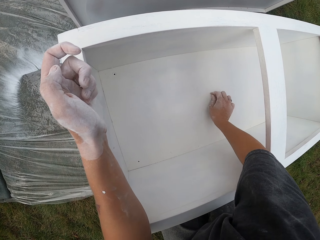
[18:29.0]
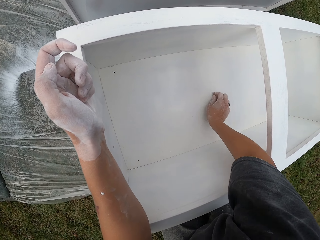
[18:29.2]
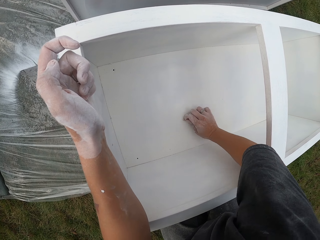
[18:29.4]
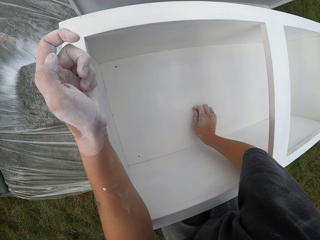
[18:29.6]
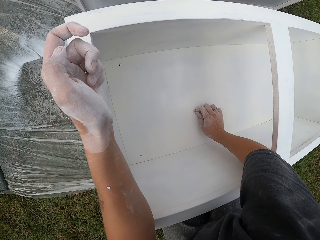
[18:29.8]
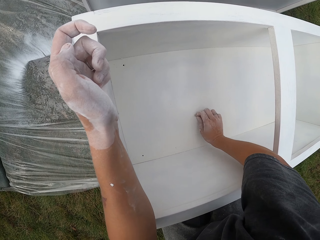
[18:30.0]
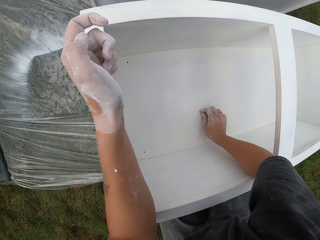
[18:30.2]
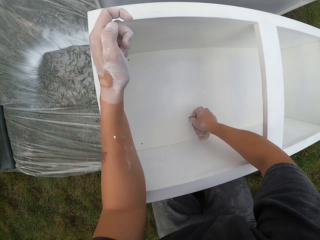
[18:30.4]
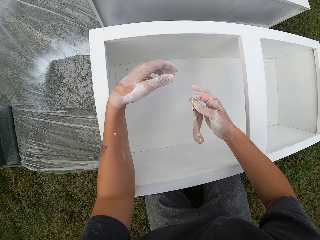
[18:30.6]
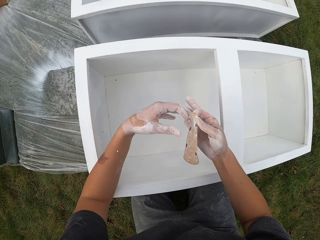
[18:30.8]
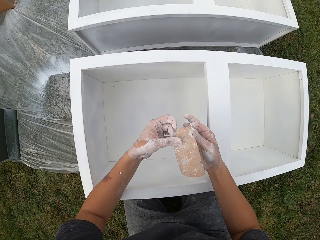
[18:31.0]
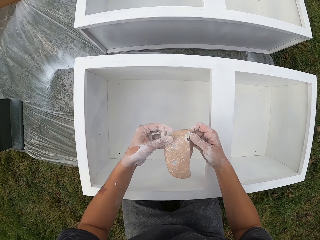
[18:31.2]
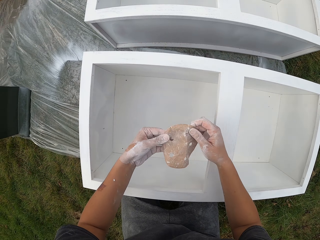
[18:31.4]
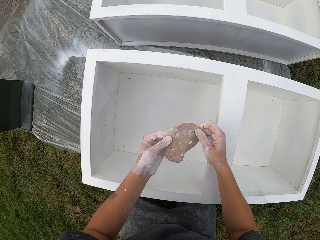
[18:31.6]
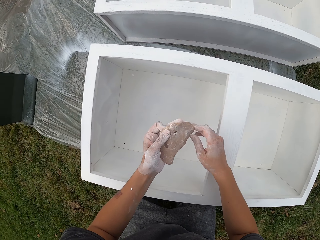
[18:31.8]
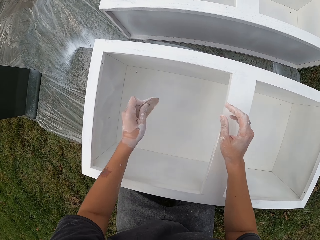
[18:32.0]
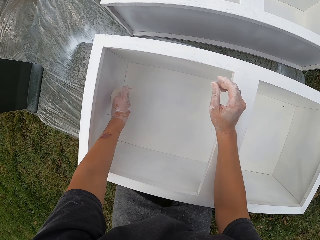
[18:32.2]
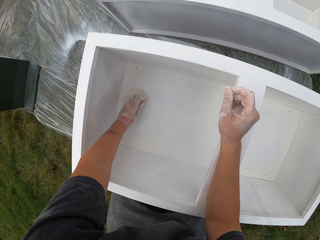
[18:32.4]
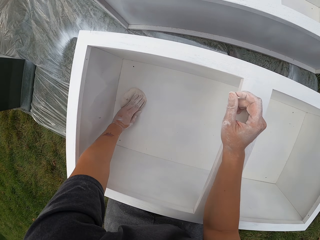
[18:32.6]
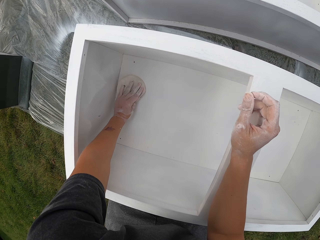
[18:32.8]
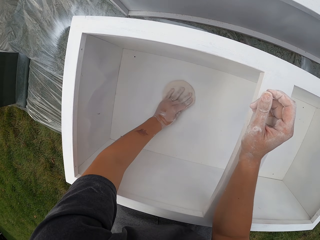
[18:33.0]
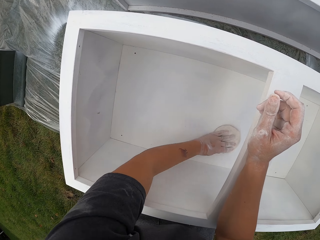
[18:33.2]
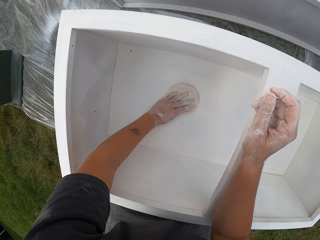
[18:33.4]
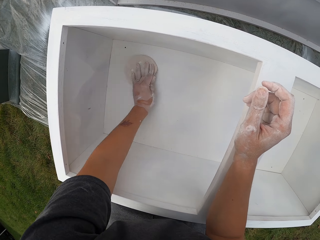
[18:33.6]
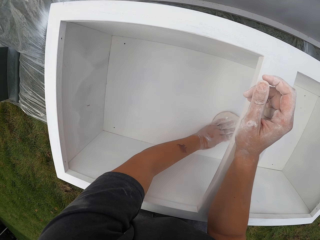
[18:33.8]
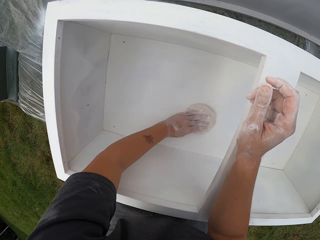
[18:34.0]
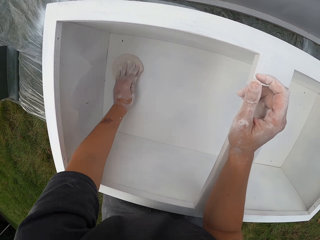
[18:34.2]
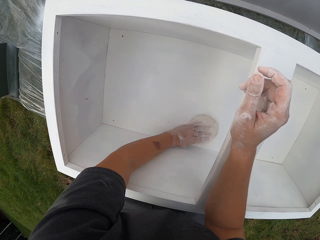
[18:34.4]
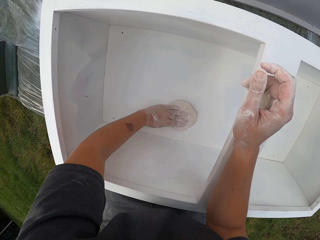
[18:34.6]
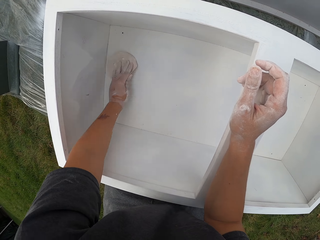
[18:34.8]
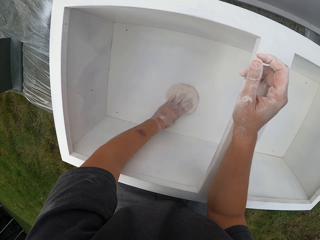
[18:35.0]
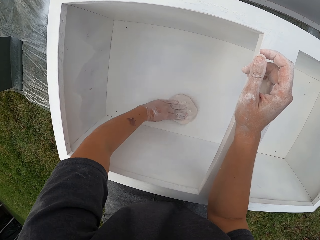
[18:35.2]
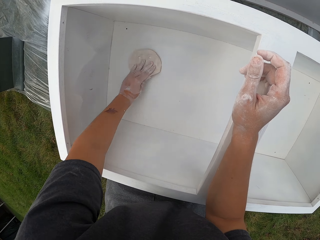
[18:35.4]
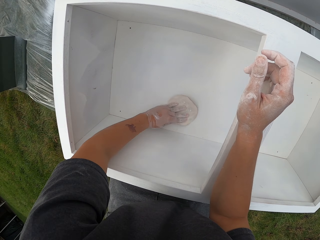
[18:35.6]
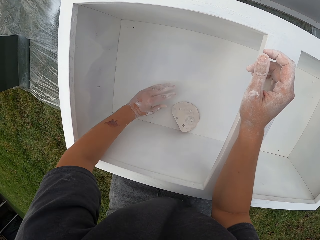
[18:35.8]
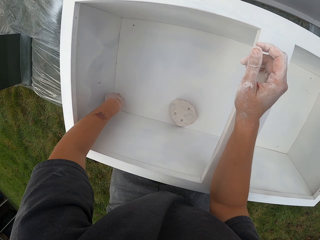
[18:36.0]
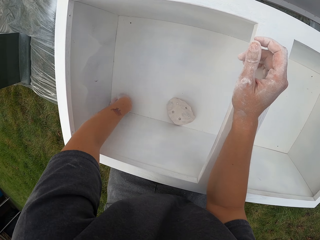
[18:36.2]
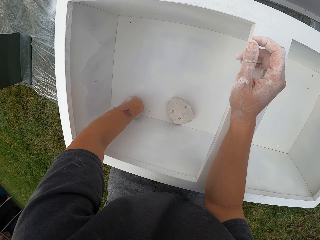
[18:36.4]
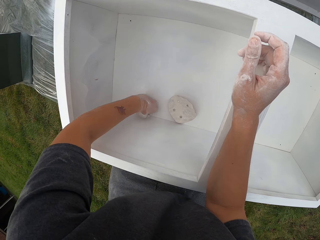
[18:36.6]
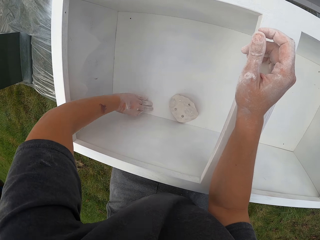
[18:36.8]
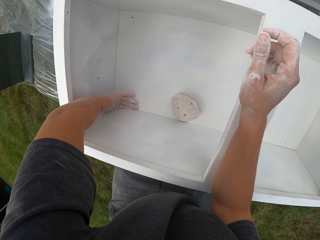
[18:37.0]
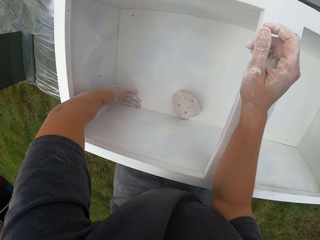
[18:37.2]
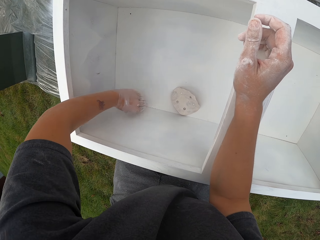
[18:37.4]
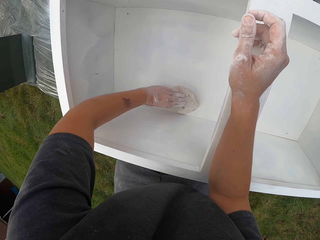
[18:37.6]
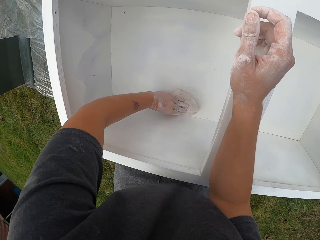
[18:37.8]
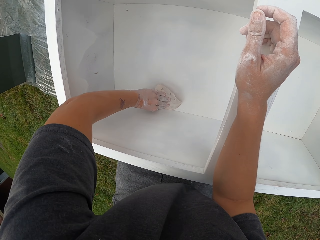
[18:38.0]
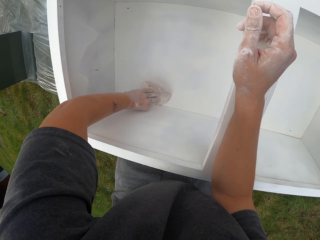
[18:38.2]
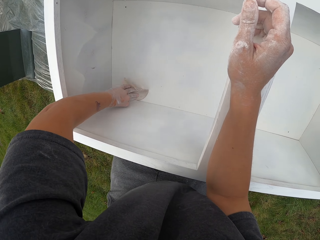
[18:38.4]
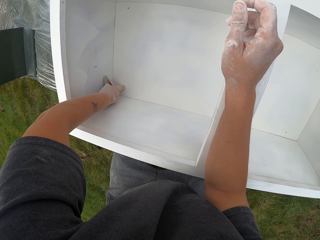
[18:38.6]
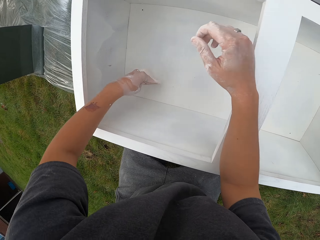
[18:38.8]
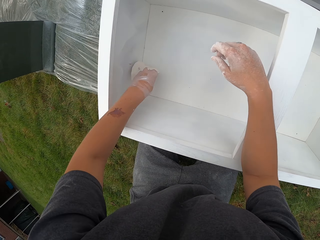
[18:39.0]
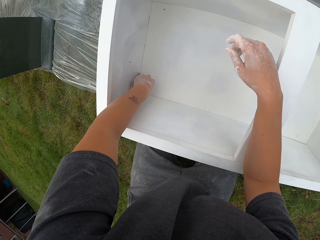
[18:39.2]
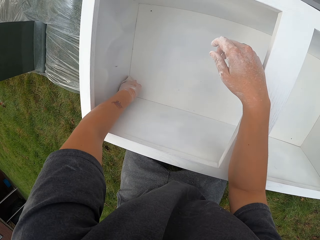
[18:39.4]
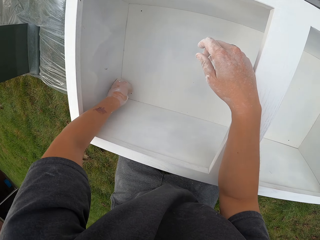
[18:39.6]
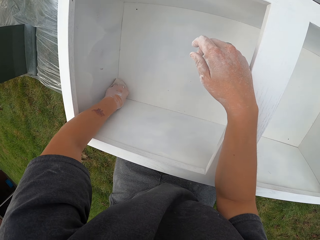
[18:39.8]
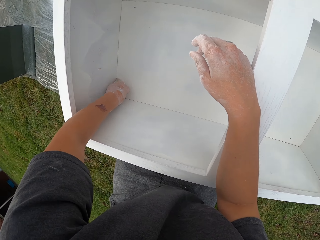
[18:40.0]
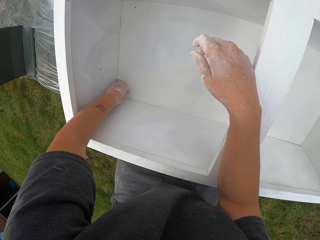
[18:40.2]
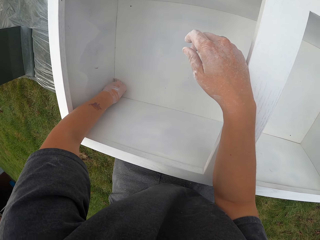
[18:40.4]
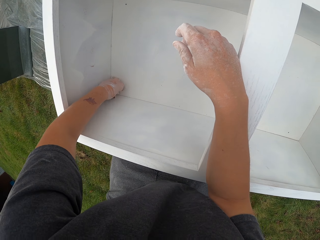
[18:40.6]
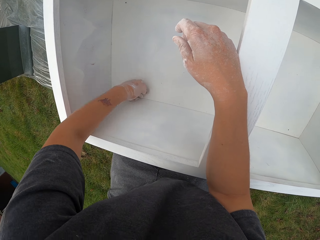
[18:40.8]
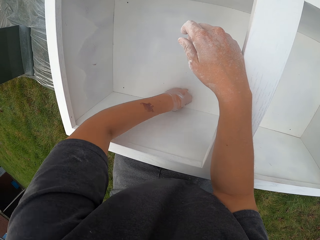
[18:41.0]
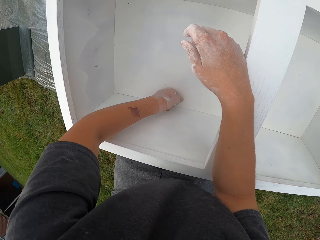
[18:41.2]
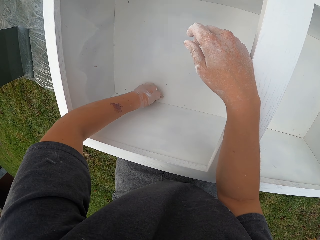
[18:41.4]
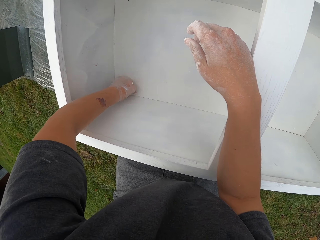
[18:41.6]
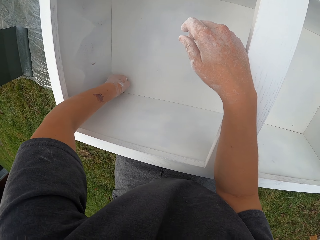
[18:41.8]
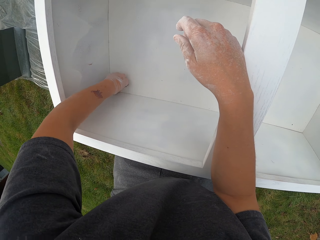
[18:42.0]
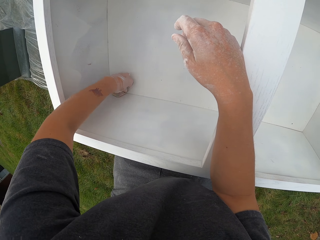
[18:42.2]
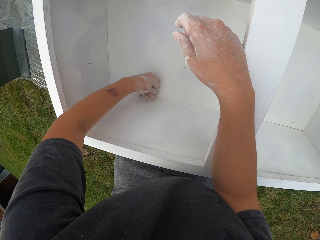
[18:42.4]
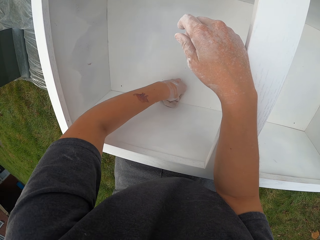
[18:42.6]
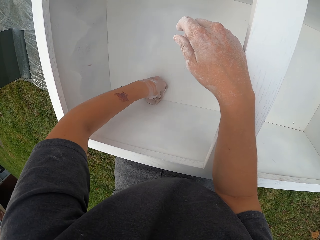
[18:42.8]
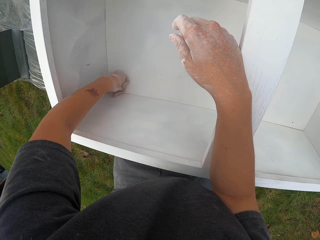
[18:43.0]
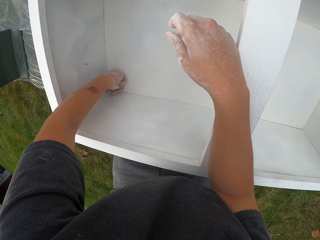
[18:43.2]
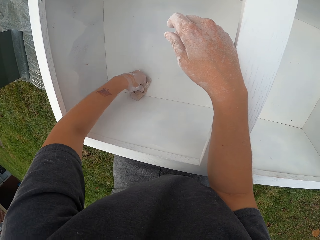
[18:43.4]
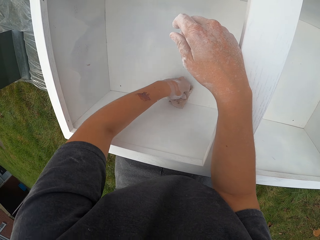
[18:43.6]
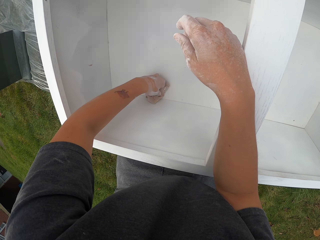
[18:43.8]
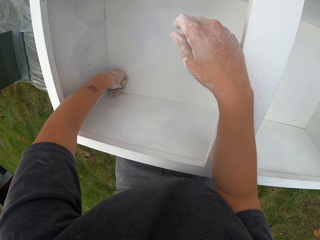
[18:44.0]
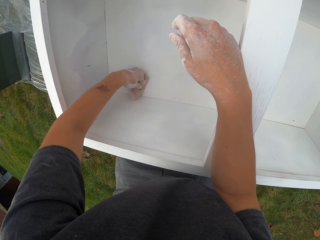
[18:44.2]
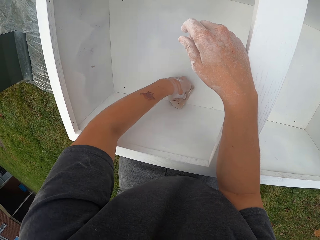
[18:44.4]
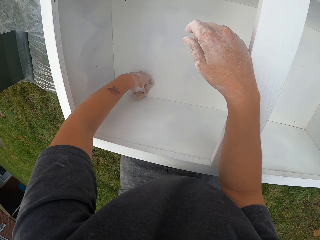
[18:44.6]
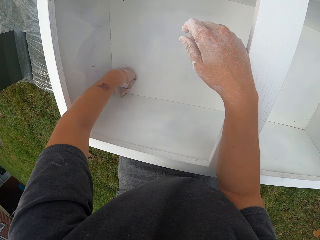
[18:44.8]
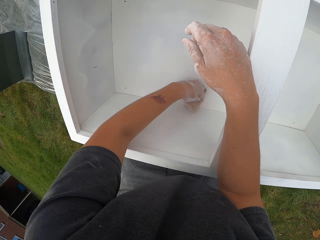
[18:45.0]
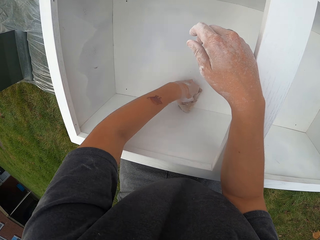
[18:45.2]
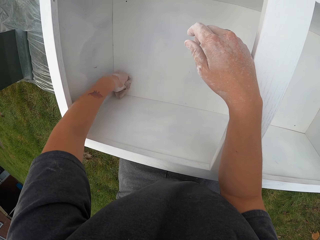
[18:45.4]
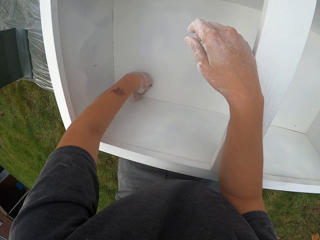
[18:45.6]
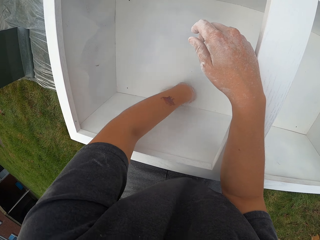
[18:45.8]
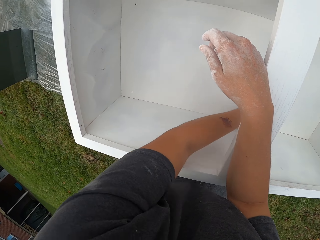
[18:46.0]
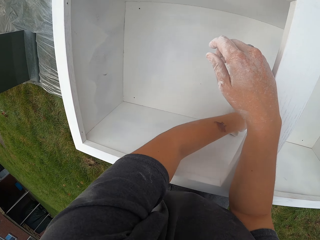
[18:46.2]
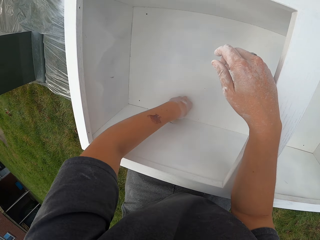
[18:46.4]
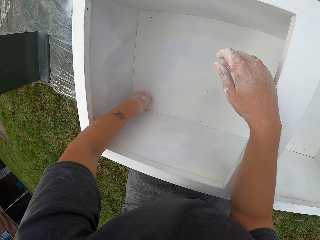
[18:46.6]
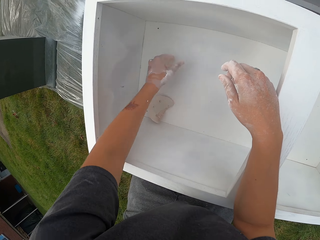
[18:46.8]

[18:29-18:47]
The camera wearer lifts the sandpaper. They make the sandpaper. They stretch the sandpaper. They move the left hand. They smoothen the cupboard or drawer with the sandpaper. They wipe the drawer. They touch the cupboard with the left hand. They smoothen the cupboard with the sandpaper.

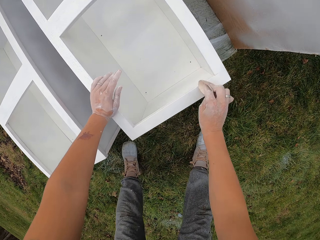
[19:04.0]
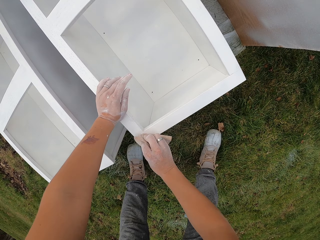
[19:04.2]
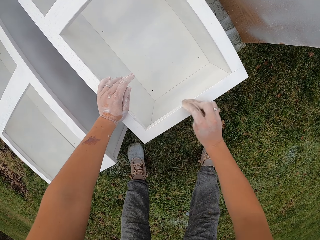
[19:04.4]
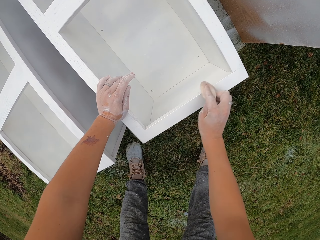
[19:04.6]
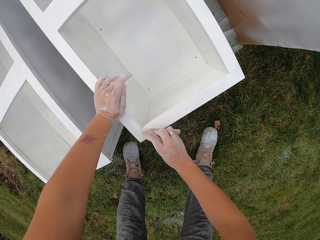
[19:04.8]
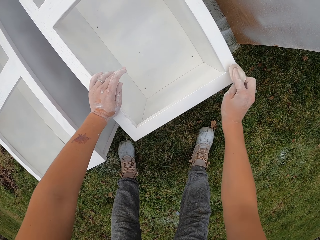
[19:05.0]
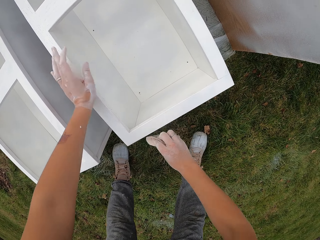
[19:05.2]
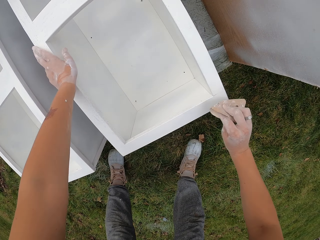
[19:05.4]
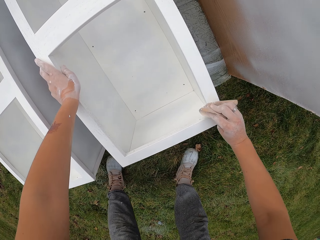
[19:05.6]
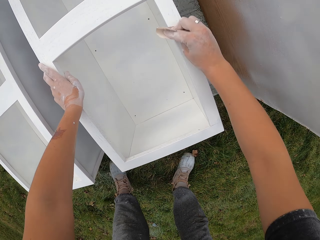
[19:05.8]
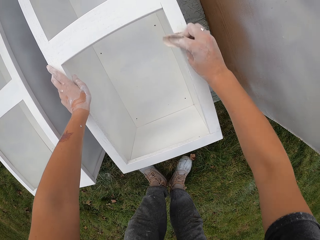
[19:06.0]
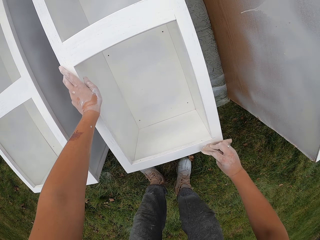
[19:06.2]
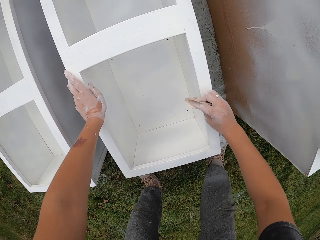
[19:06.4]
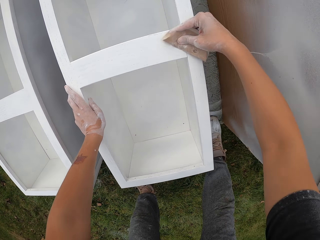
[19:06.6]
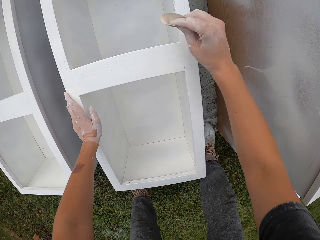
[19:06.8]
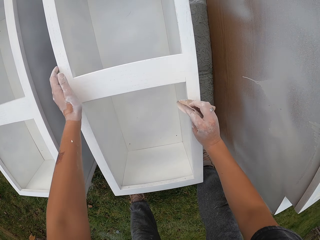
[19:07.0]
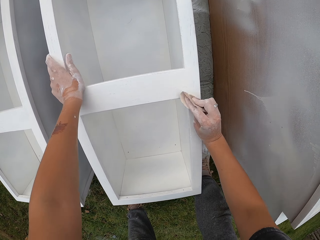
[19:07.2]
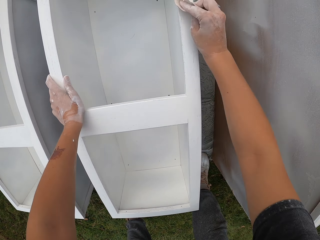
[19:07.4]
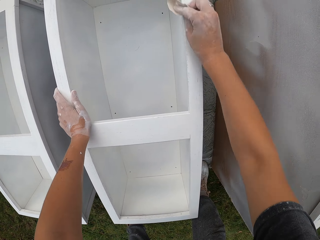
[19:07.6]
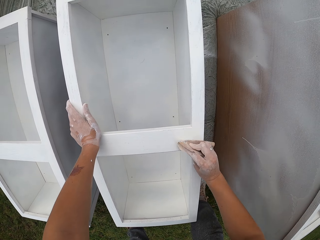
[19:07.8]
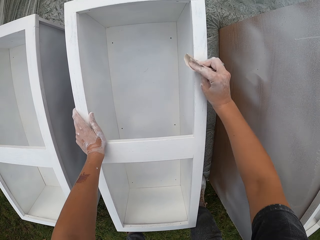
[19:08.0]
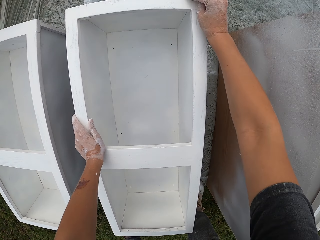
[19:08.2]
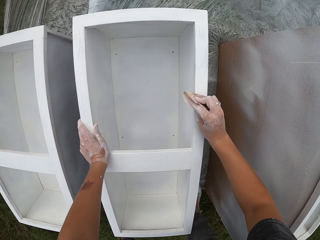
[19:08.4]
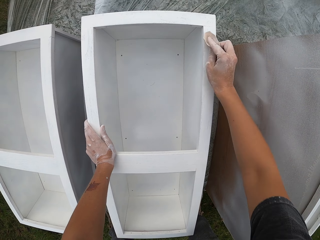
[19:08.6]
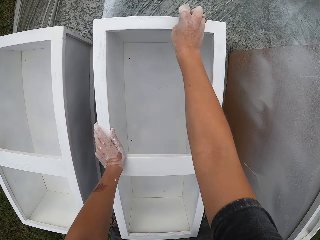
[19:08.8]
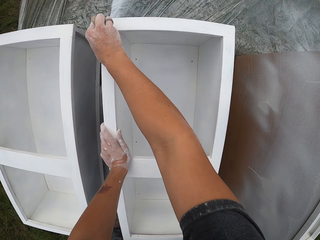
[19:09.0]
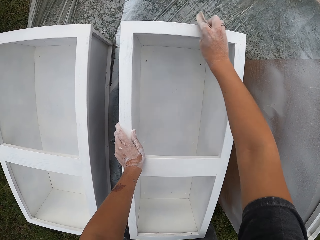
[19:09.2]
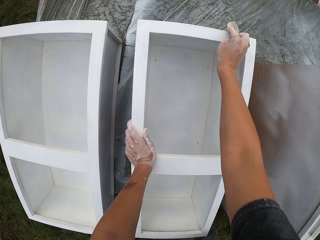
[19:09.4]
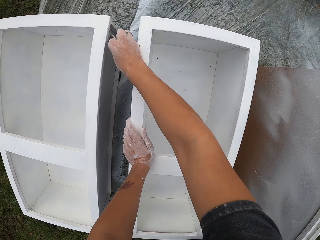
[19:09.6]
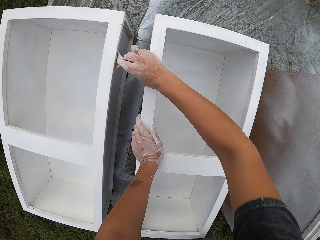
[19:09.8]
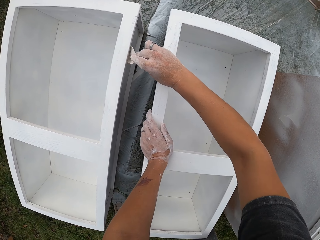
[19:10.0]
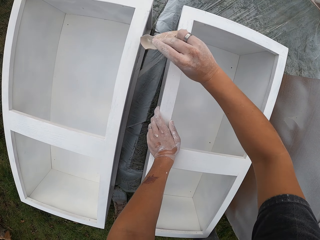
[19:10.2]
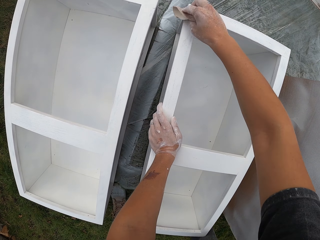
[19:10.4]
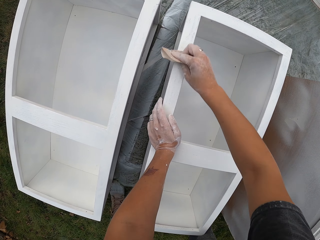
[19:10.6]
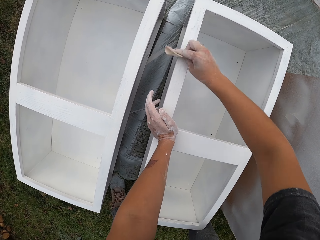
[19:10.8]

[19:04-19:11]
The camera wearer smoothens the cupboard with sandpaper.
